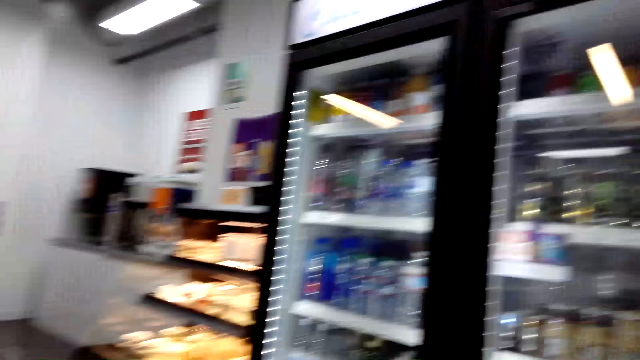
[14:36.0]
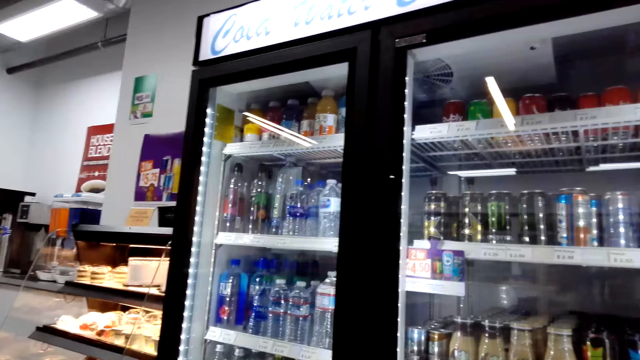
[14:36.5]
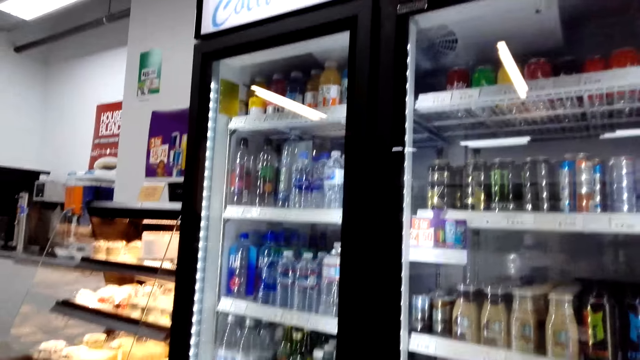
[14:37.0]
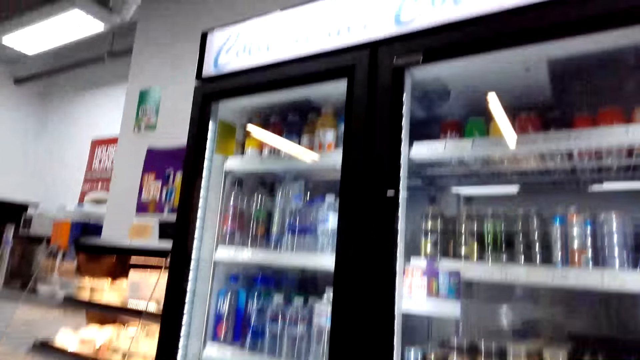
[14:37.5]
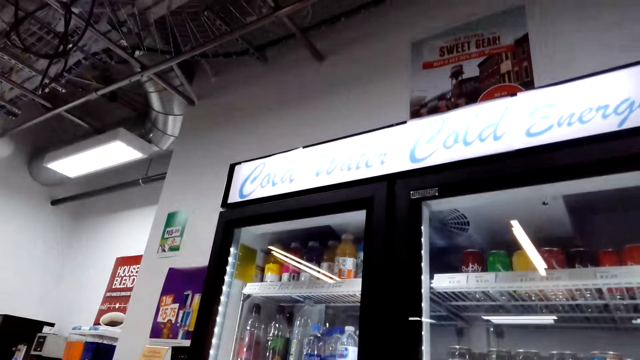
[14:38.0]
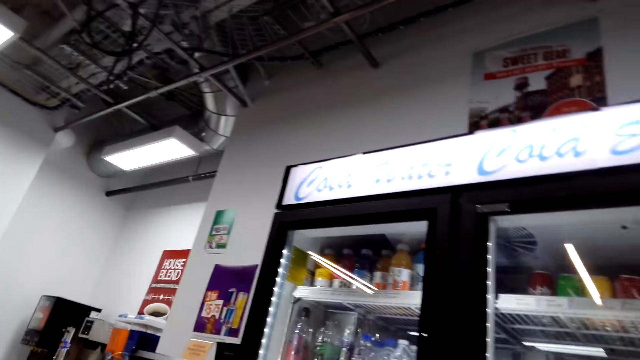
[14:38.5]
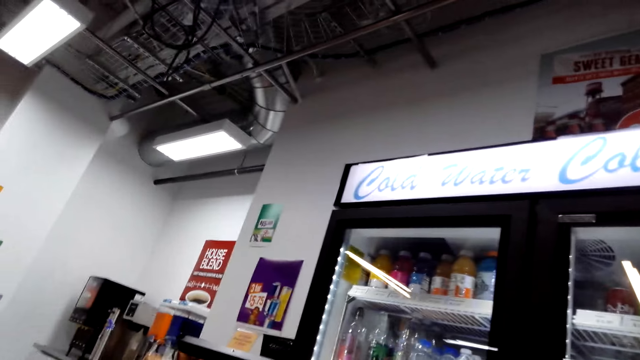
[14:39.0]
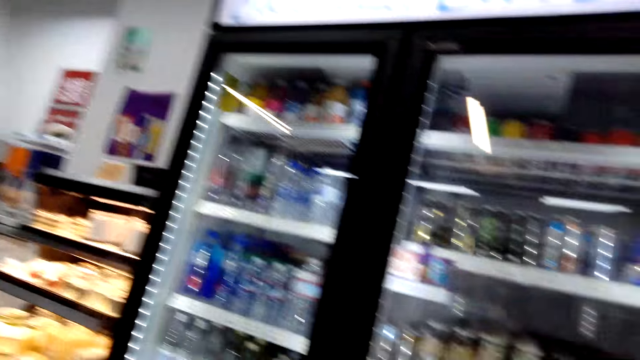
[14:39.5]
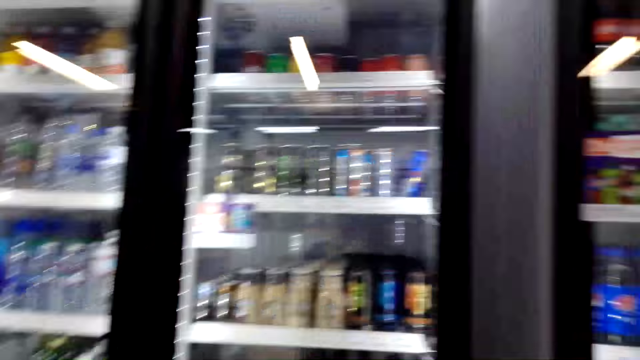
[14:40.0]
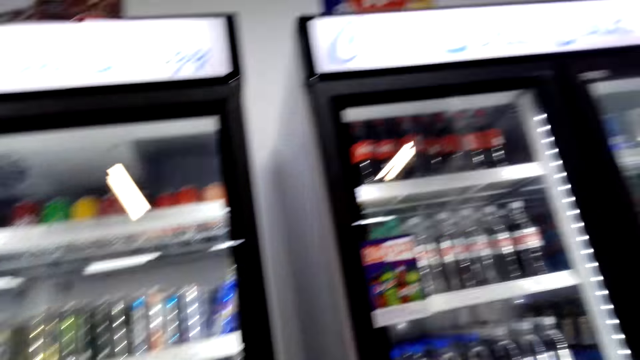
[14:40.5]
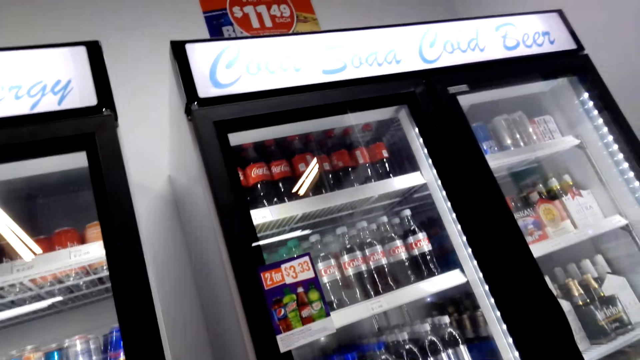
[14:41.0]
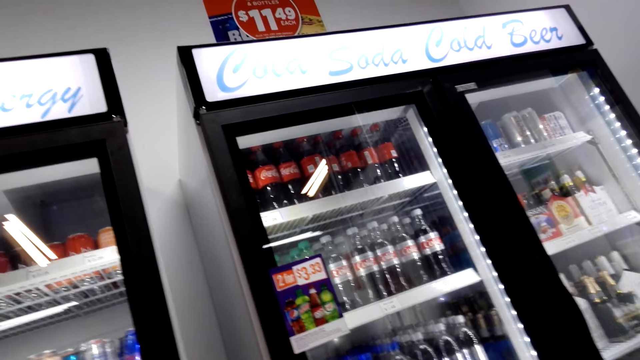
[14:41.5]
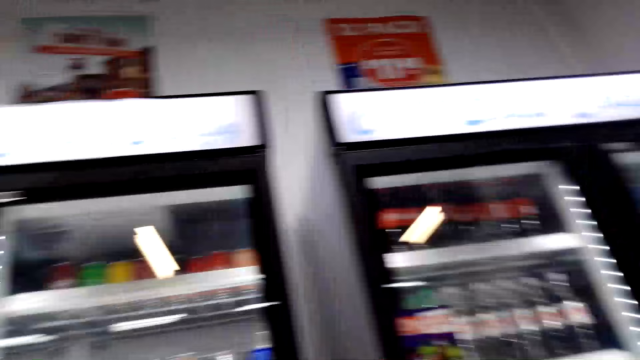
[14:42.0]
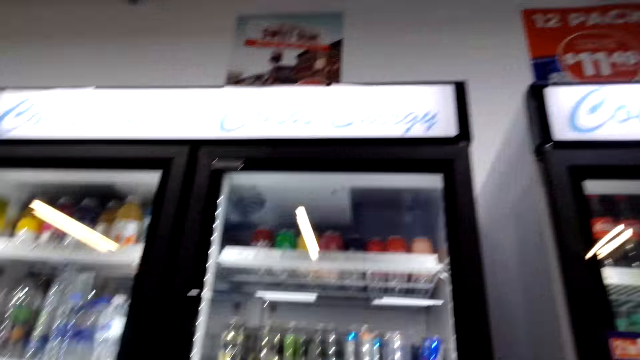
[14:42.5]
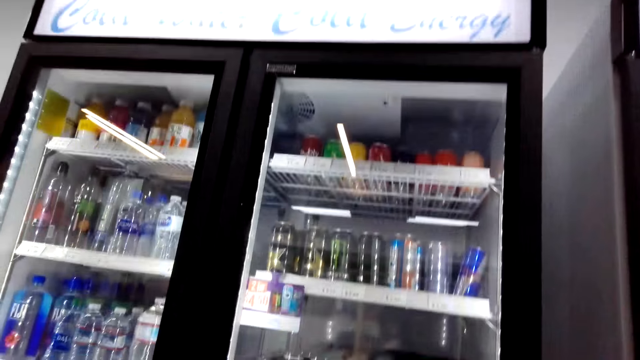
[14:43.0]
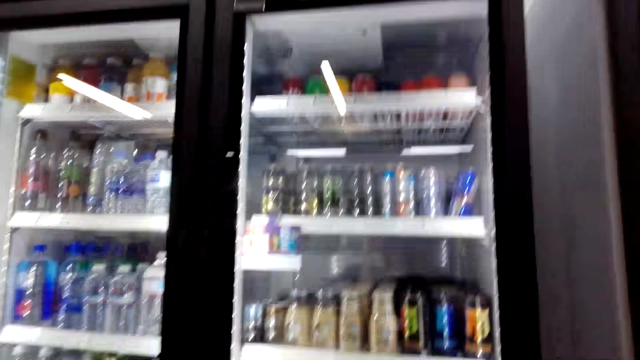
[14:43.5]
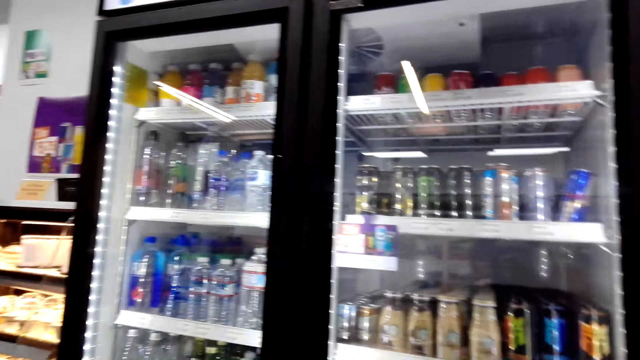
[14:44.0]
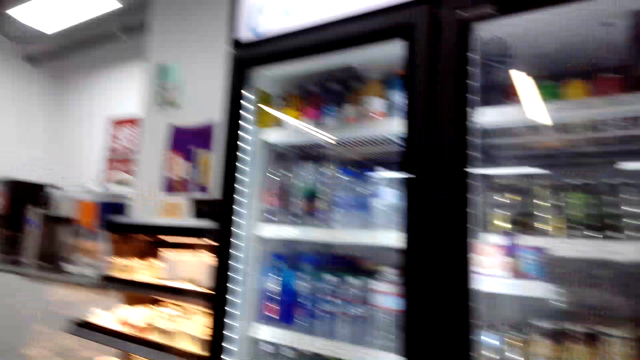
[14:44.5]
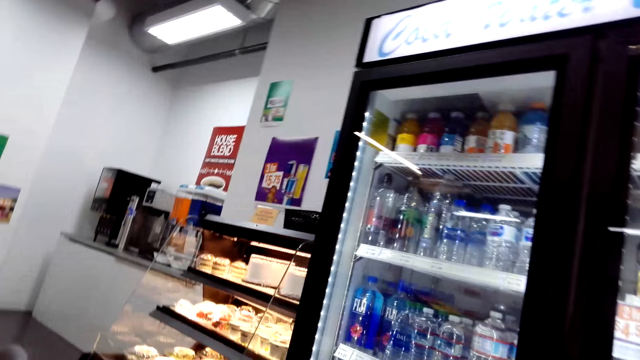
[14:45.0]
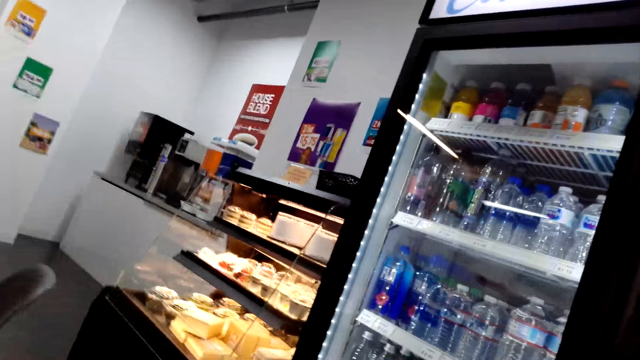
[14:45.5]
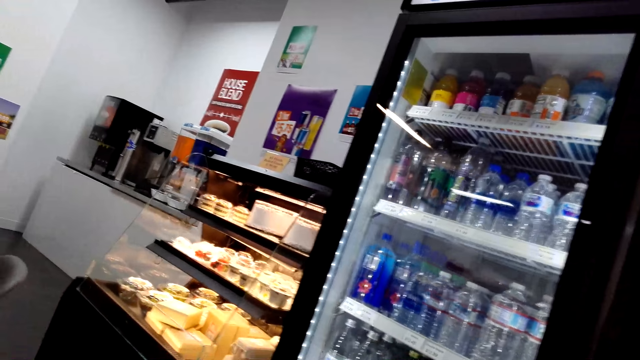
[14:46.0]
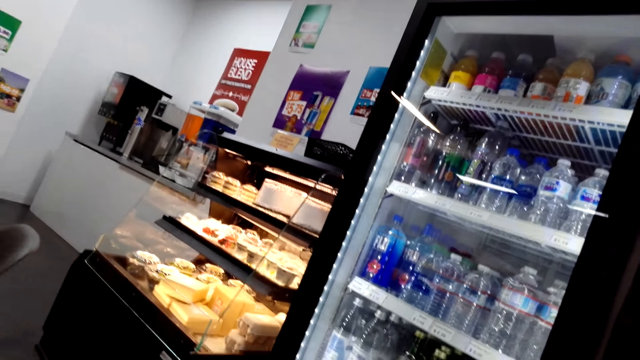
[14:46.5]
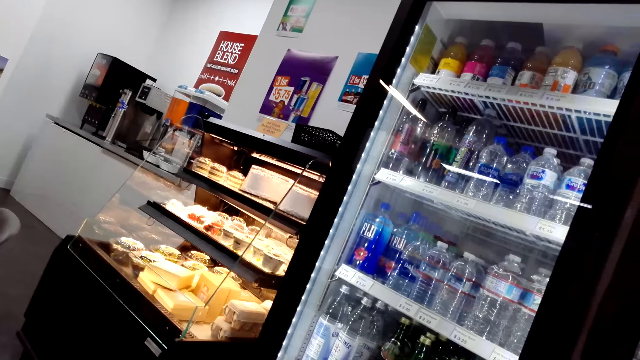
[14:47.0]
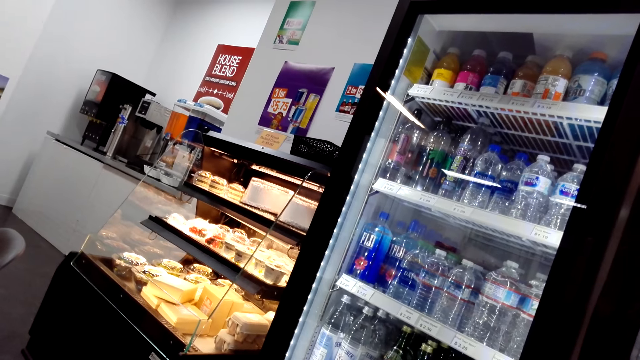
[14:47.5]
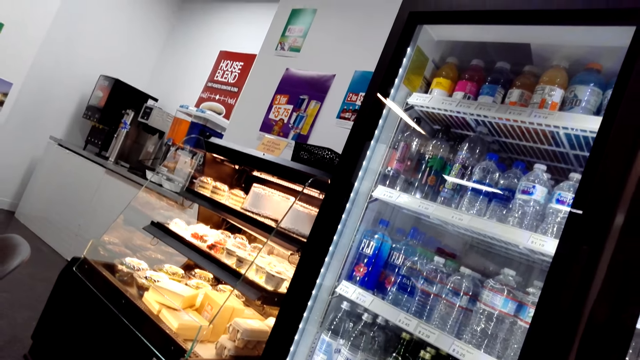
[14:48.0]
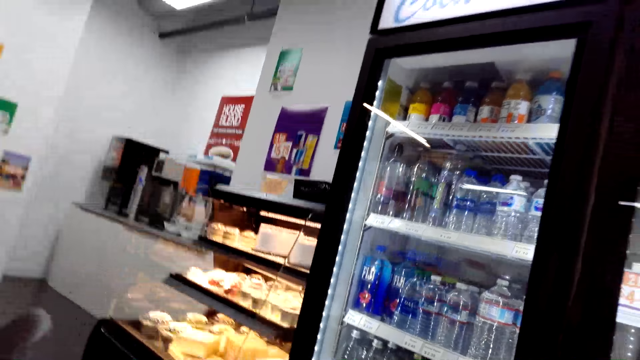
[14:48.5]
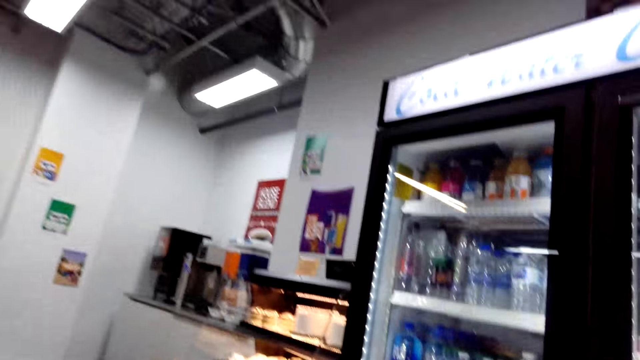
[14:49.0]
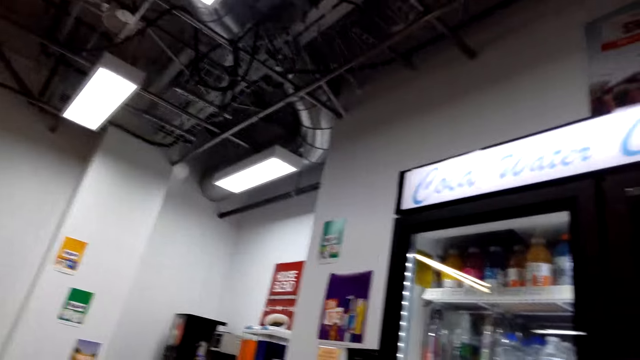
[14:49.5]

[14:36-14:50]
The camera wearer looks at the beverages. They look at the cakes.

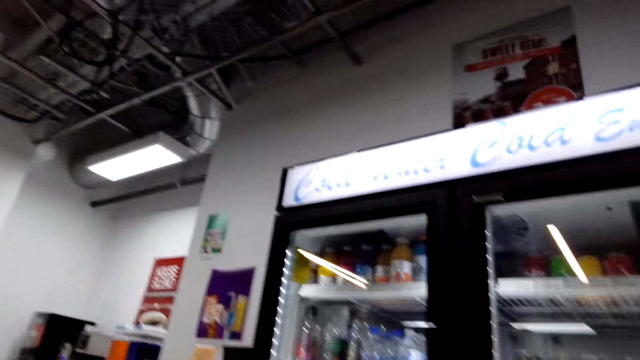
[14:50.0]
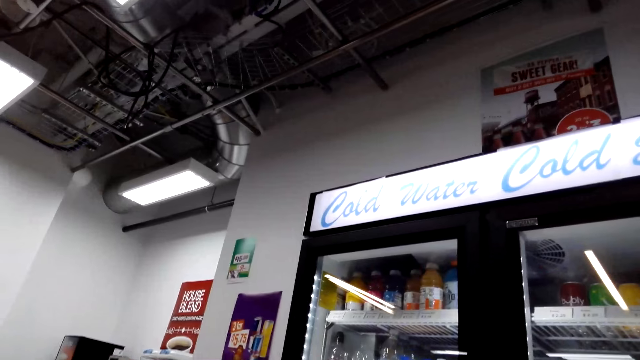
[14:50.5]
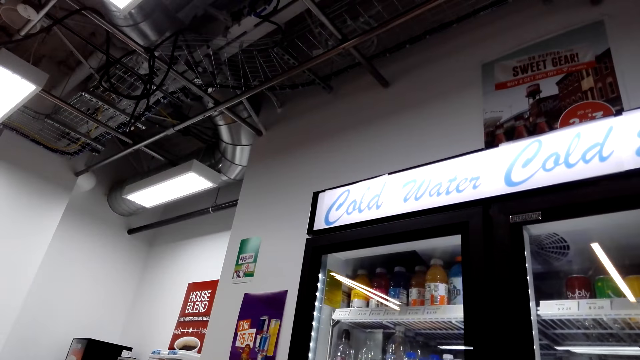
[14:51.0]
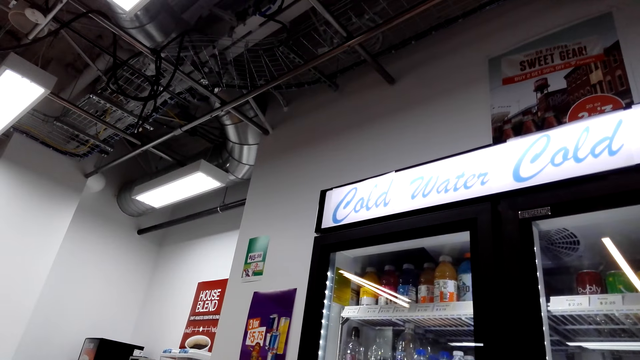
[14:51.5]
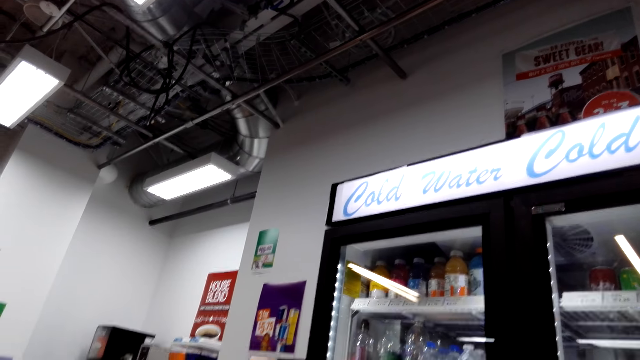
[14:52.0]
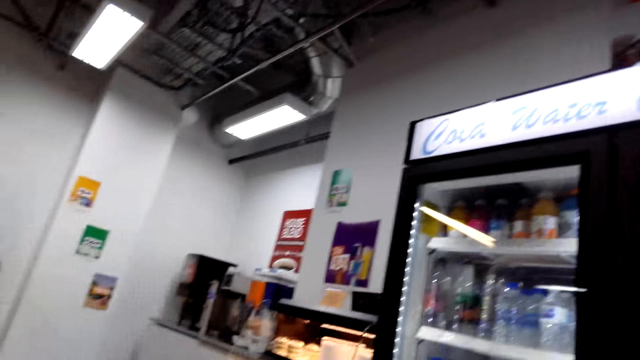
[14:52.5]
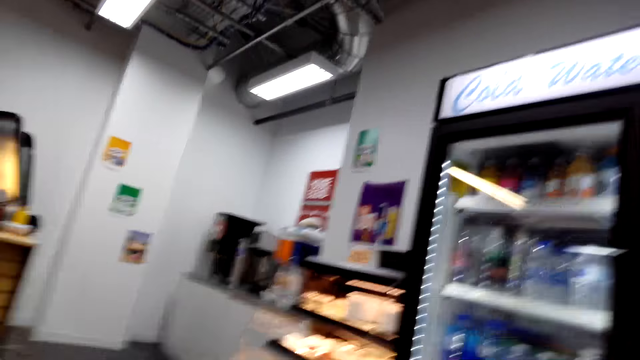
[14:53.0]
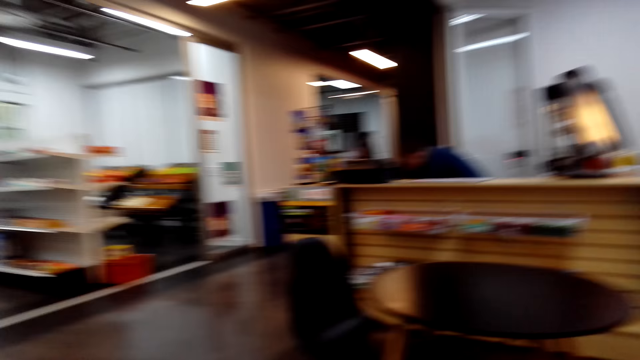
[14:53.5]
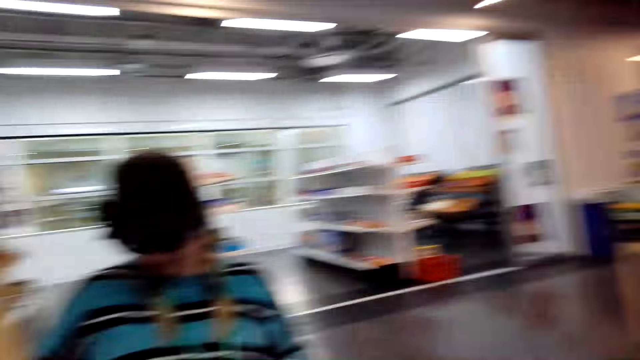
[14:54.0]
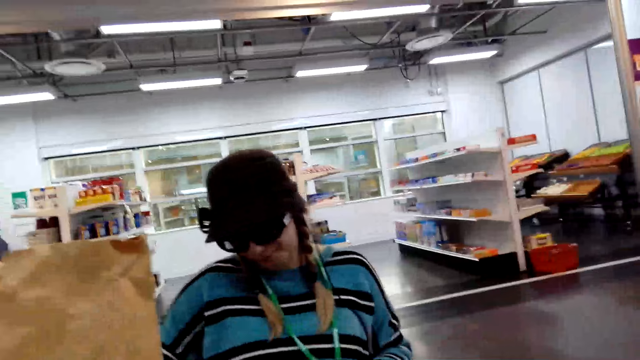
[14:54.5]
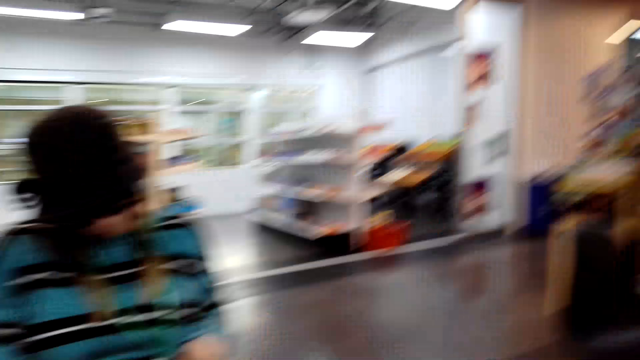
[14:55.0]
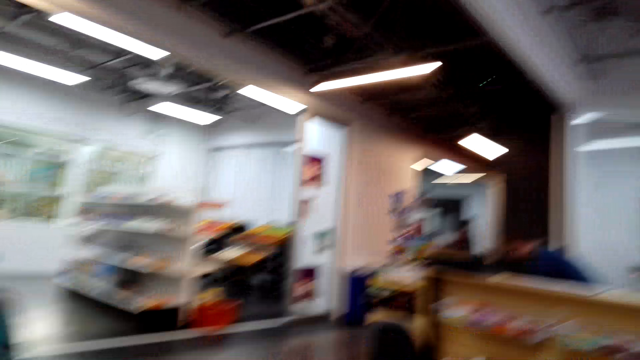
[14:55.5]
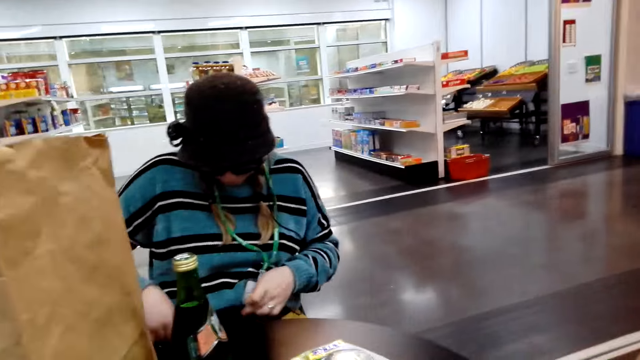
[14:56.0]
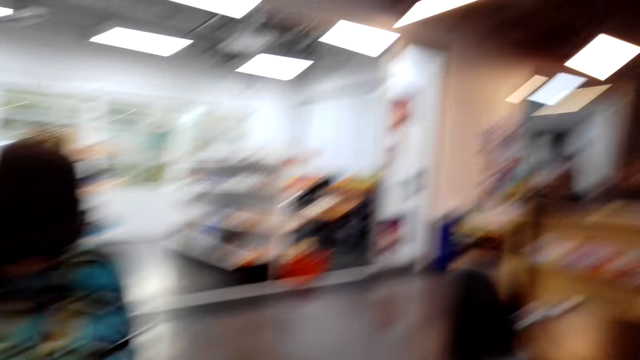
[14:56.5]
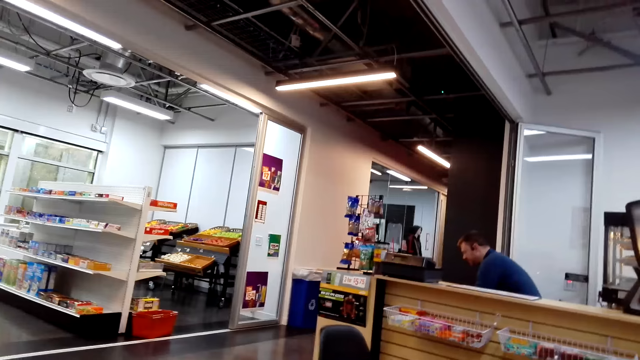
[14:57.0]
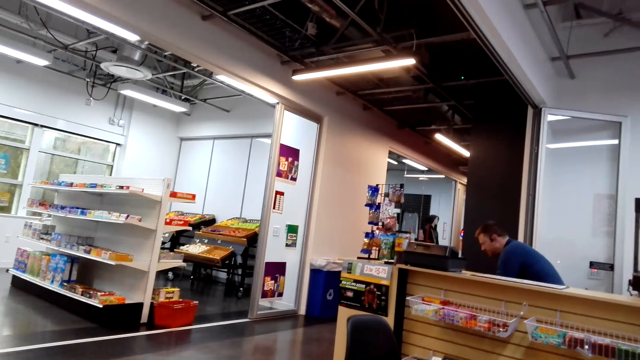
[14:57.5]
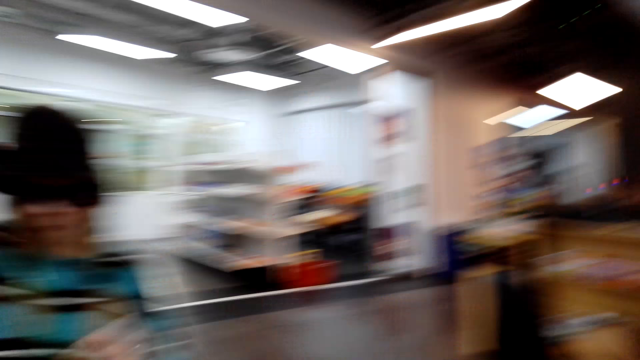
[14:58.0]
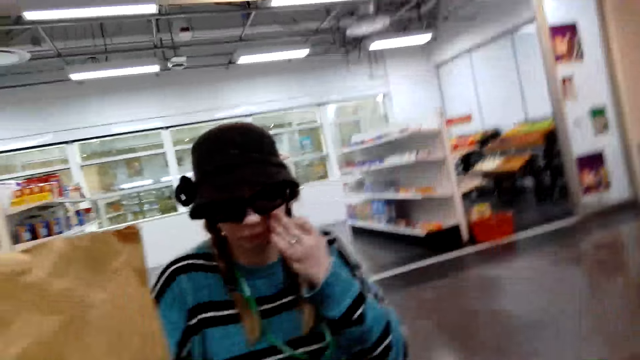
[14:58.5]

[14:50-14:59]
The camera wearer looks at a person.
